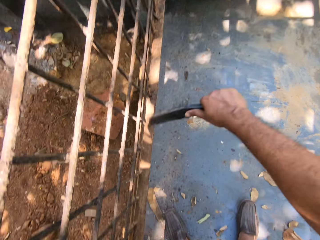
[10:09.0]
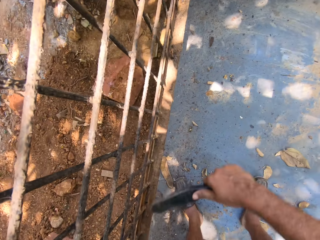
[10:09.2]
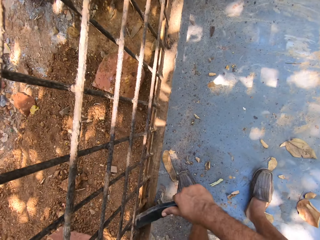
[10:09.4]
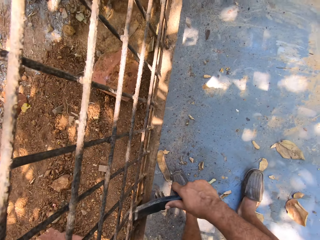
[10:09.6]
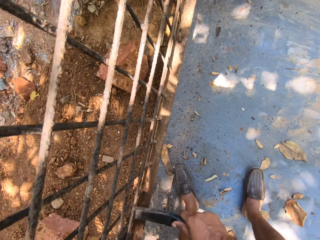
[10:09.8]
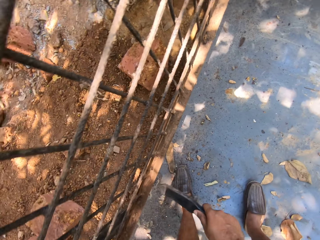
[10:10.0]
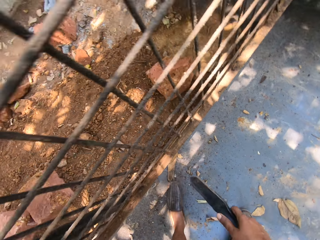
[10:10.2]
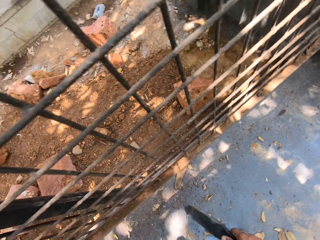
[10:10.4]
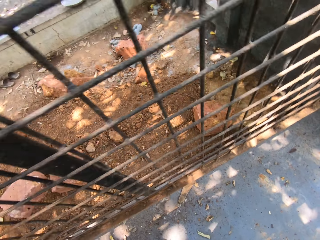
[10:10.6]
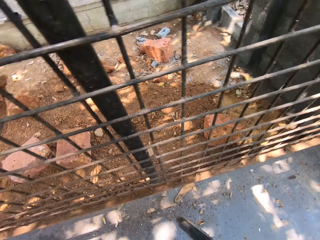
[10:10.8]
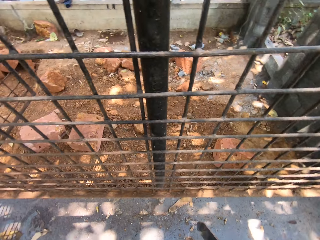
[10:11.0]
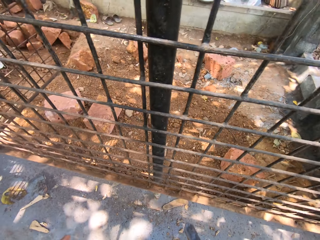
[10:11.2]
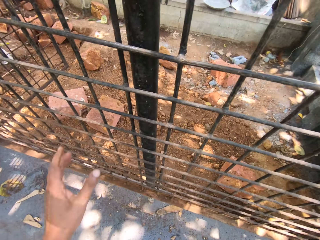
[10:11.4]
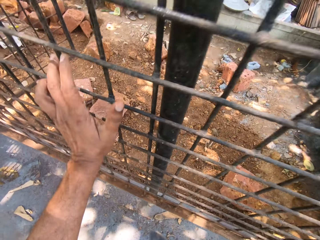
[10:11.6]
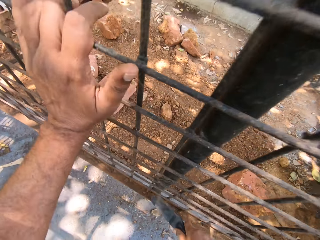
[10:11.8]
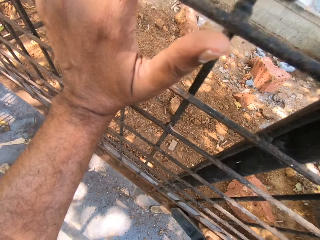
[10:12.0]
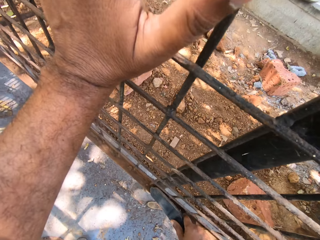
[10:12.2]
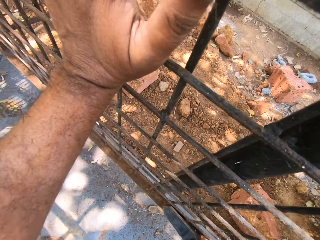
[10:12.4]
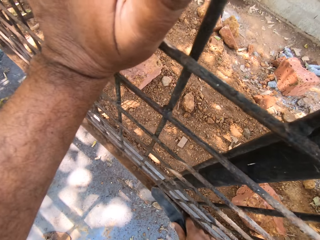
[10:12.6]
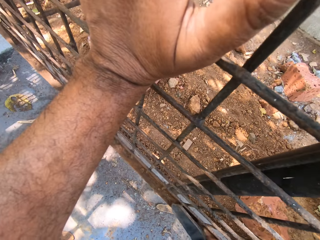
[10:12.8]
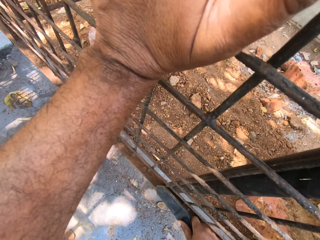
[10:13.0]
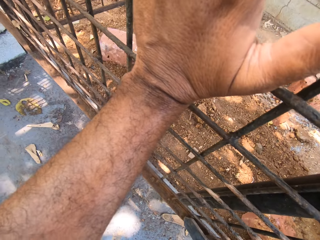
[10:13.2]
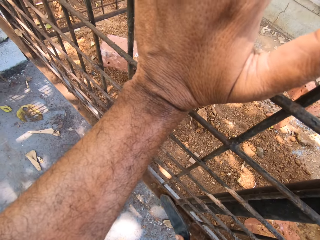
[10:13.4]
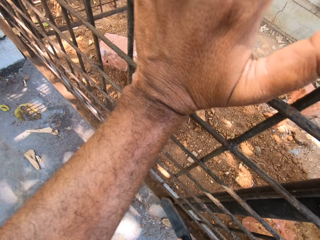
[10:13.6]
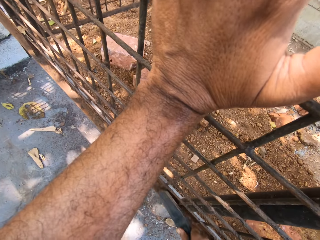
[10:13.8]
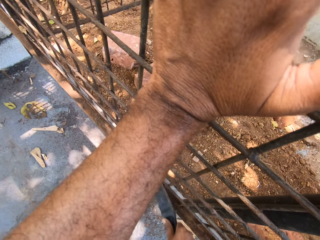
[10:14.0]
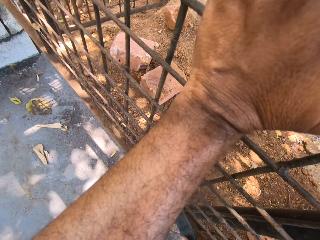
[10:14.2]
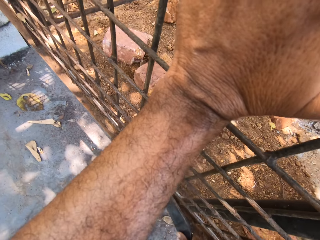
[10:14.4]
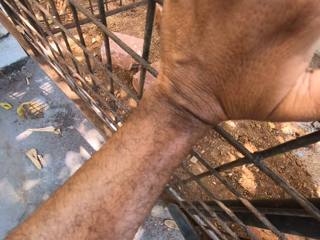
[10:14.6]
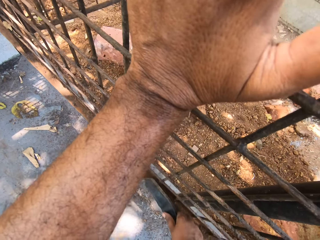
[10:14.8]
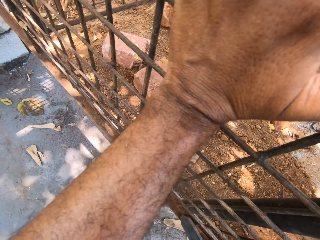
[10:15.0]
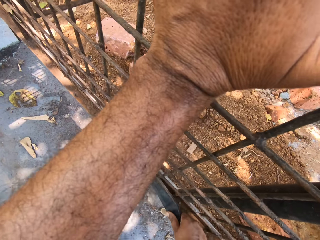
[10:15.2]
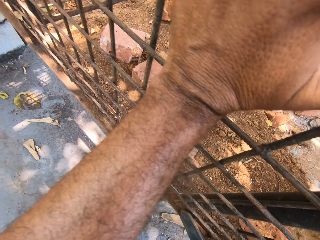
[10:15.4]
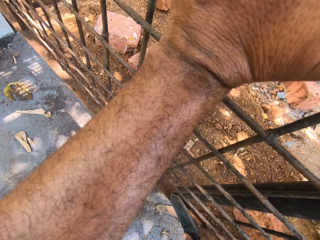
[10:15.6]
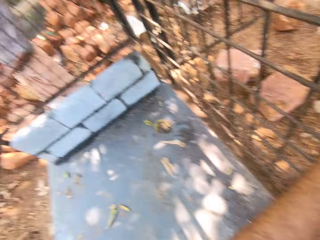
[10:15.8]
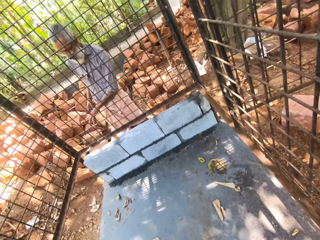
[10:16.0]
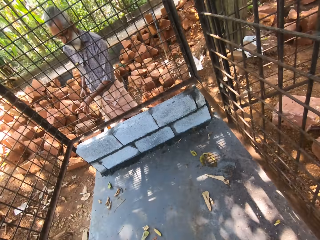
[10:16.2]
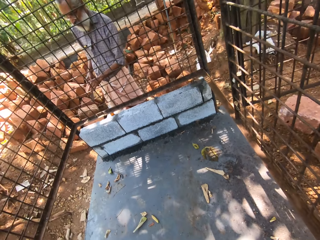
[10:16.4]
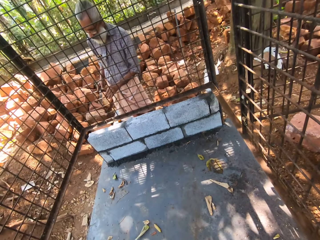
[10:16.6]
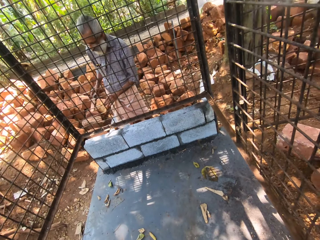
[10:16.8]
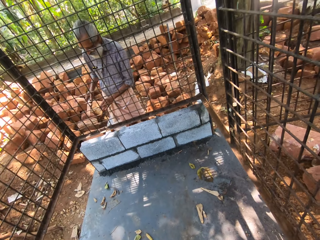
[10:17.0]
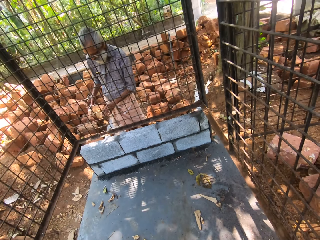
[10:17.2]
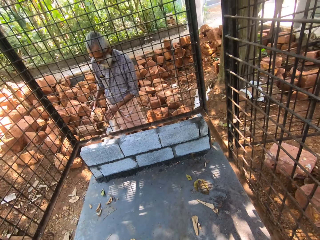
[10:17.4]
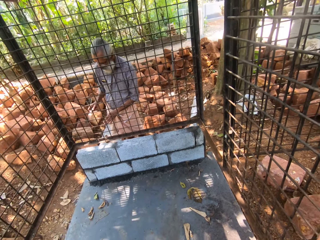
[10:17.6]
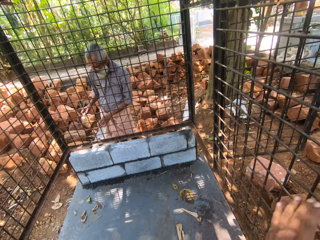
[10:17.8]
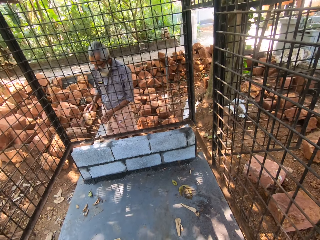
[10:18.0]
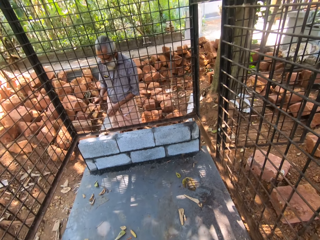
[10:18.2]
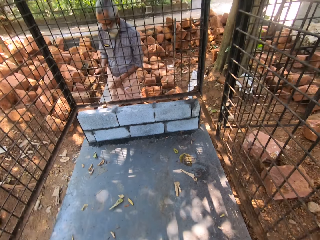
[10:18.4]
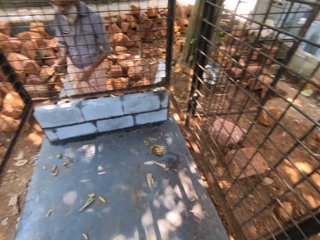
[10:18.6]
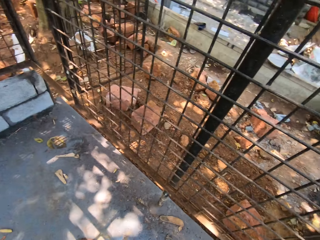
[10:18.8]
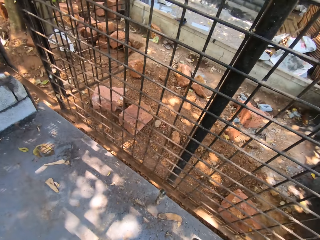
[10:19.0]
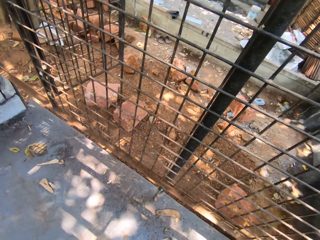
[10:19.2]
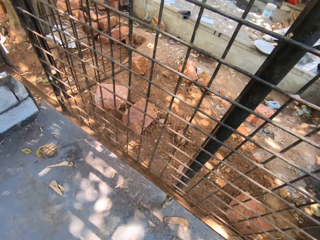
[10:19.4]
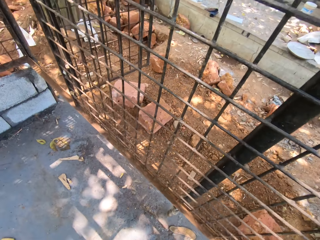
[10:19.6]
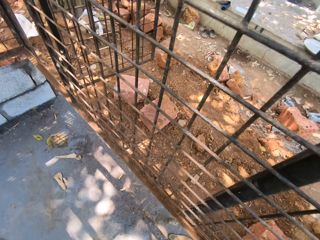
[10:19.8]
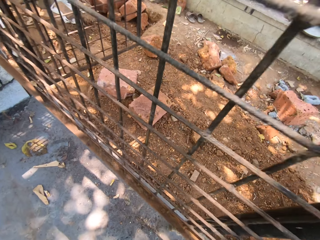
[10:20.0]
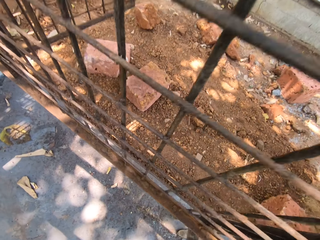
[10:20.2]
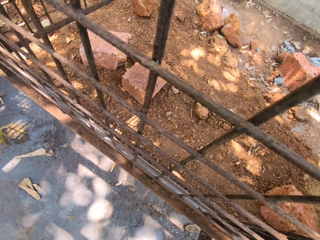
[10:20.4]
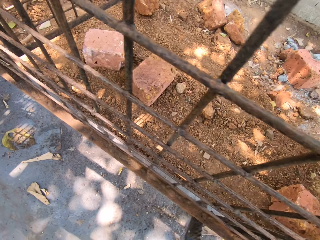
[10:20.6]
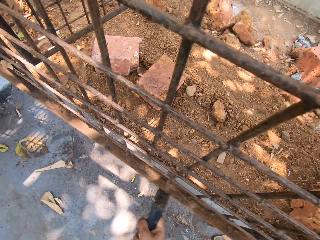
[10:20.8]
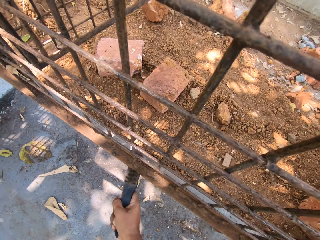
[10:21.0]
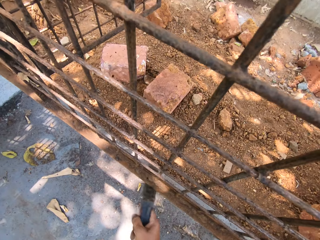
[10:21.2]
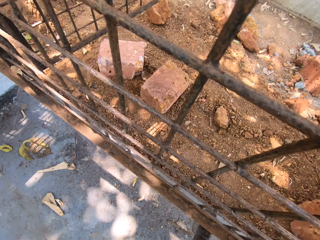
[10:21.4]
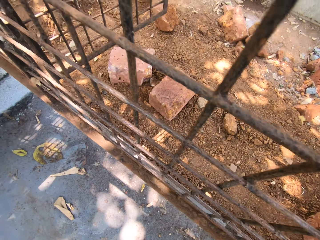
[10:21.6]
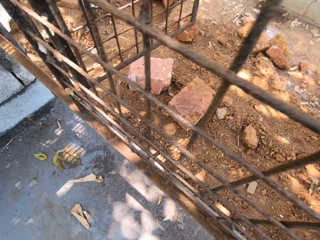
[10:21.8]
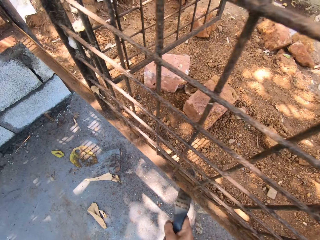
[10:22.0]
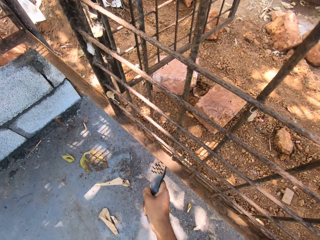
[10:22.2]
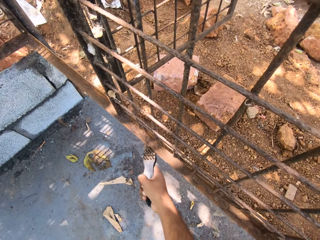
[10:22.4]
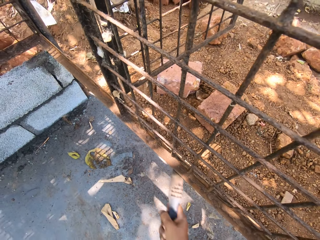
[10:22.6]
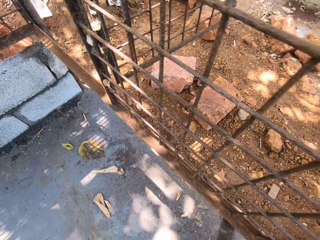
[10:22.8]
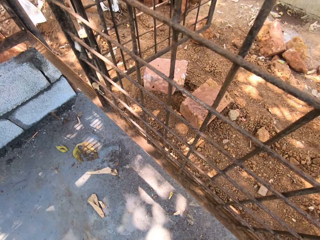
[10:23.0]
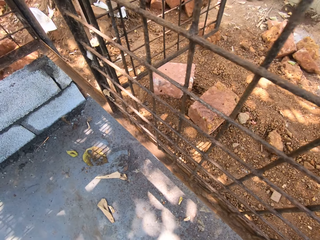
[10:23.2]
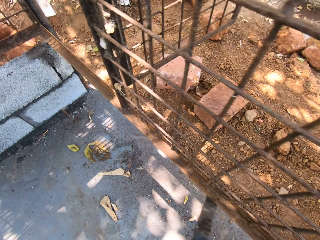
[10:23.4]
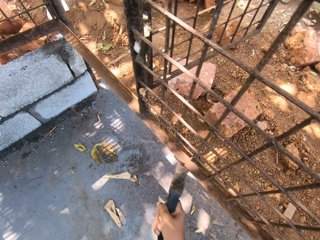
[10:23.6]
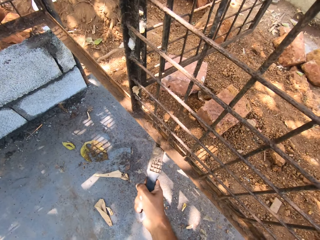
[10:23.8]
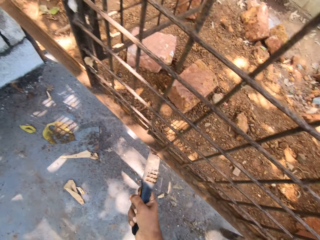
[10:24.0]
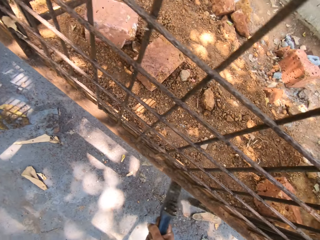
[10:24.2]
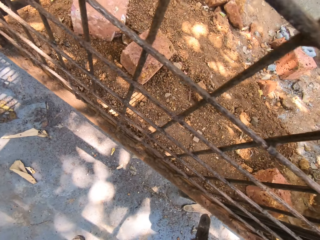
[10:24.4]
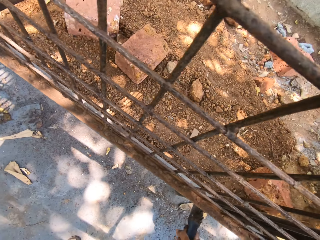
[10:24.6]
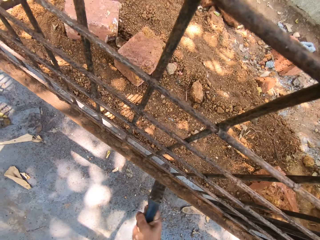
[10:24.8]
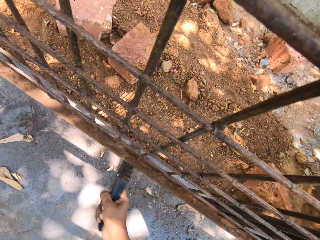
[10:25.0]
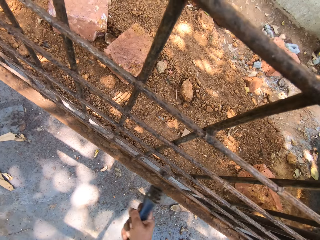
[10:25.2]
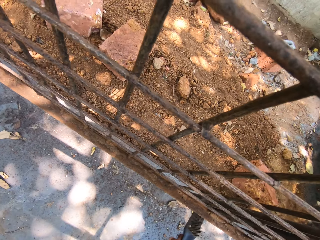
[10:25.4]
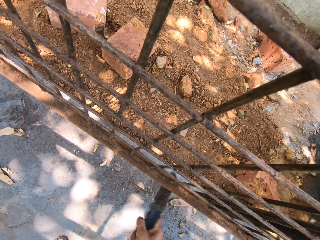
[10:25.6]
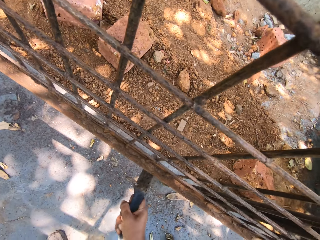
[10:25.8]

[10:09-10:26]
The camera wearer holds the wire mesh. They touch the wire fence. They scrape off rust from the metal surface. They remove sand from the metal. They look around. They scrape off rust from the metal surface. They remove sand from the metal.

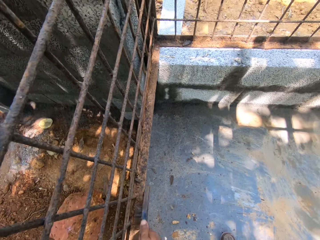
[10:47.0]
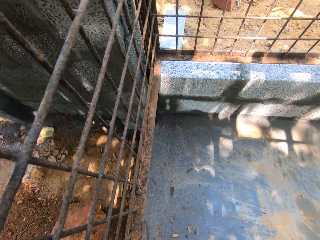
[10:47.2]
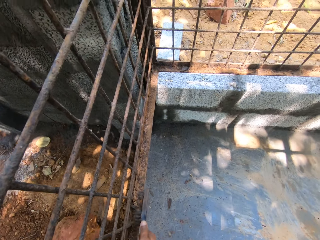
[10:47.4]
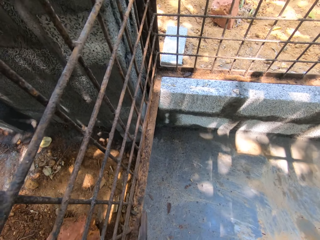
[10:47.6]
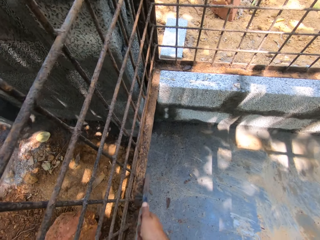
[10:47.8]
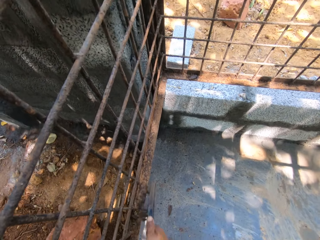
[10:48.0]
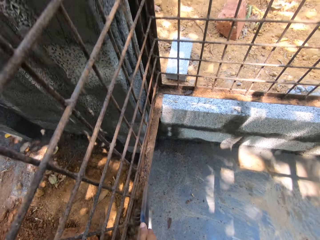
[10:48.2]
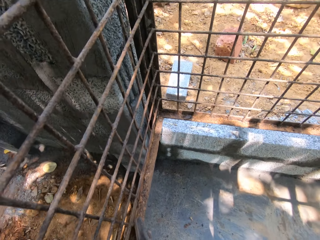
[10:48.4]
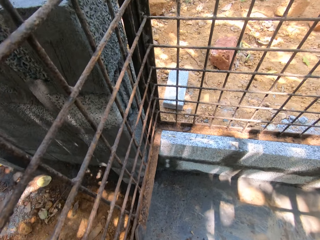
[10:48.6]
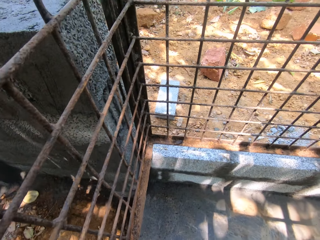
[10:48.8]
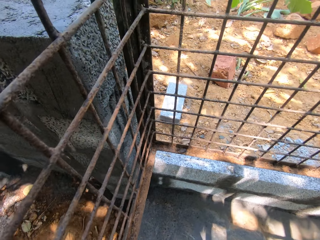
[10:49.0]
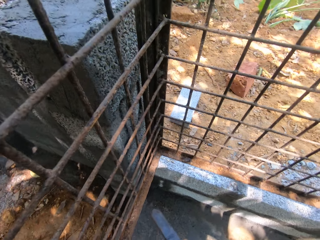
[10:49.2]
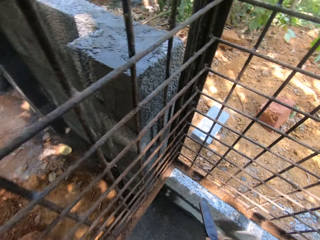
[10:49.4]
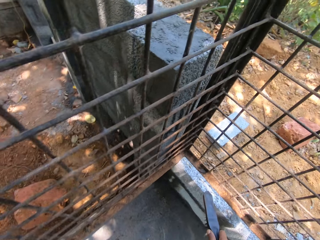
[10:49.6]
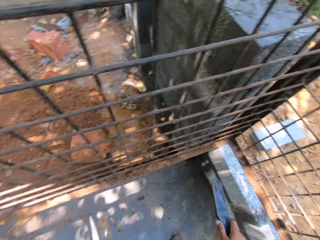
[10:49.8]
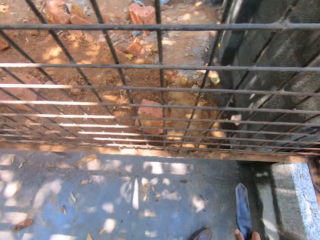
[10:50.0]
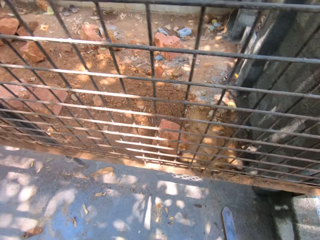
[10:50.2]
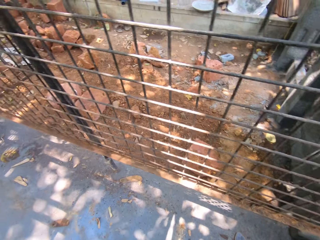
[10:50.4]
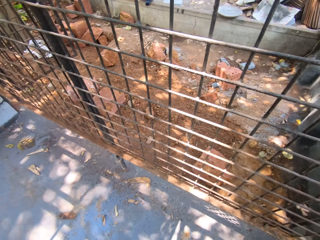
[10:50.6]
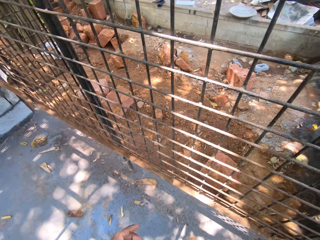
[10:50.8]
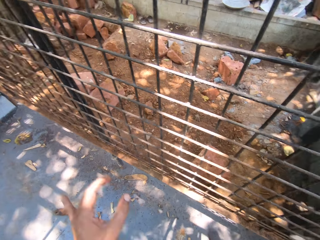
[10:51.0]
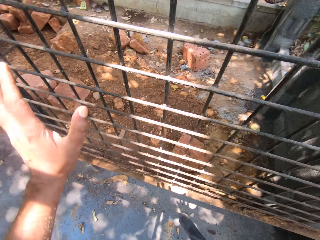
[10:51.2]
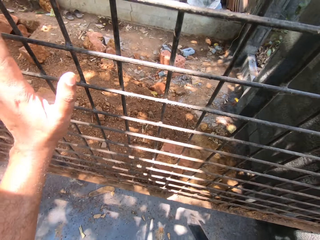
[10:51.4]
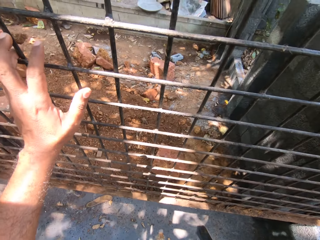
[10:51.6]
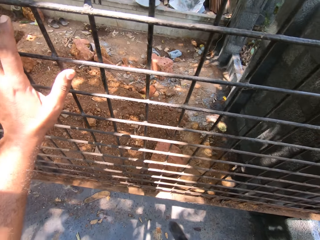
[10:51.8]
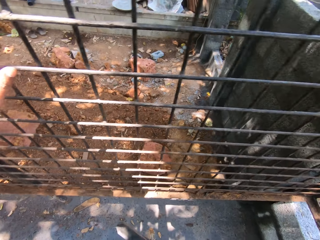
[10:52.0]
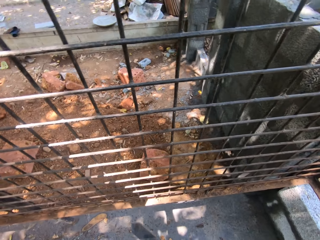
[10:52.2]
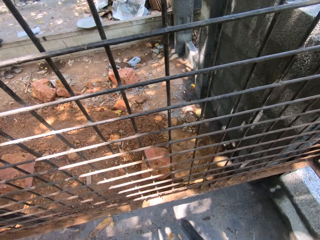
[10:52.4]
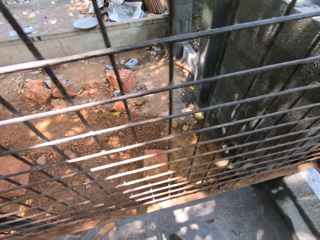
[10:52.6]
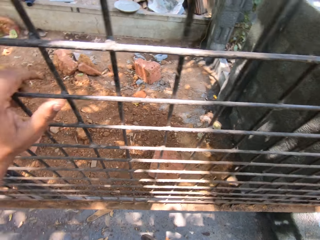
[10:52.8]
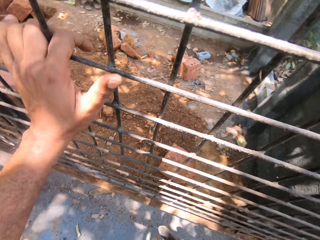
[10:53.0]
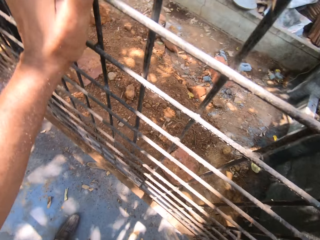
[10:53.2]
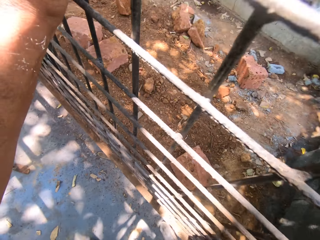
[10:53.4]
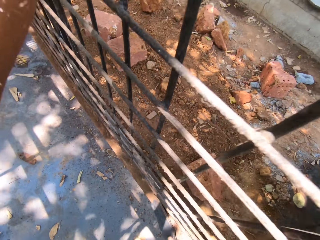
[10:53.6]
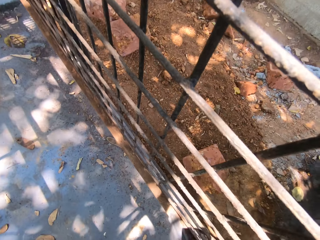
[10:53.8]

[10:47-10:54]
The camera wearer looks around. They hold the wire mesh. They touch the wire fence.
